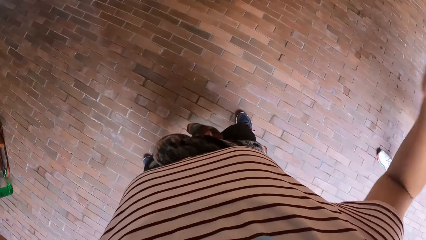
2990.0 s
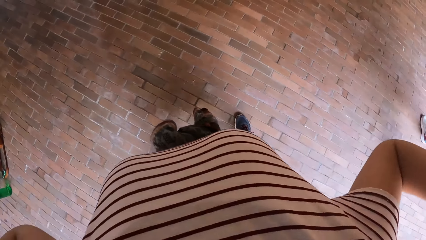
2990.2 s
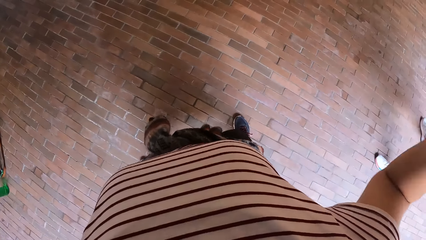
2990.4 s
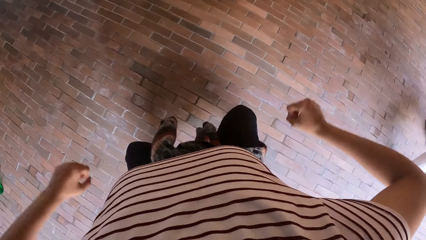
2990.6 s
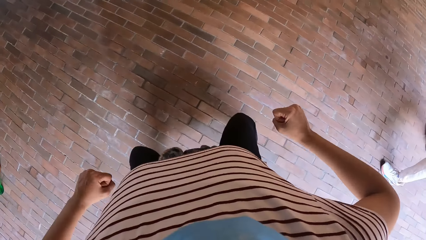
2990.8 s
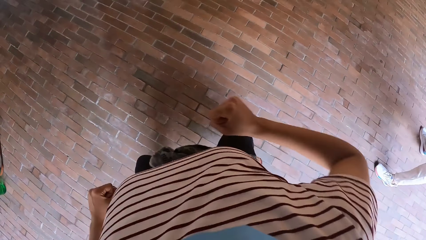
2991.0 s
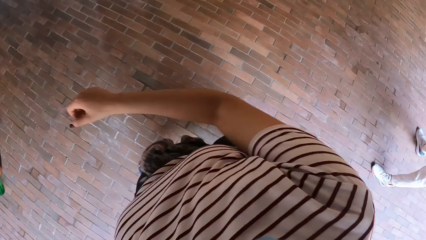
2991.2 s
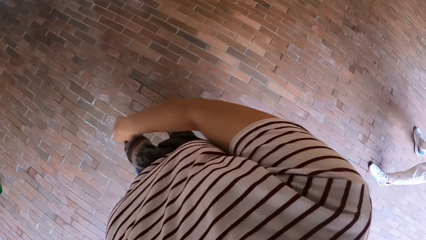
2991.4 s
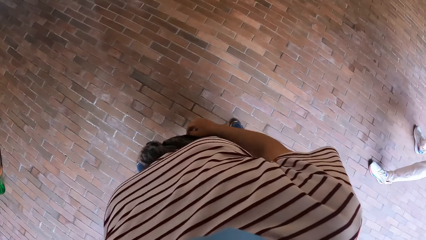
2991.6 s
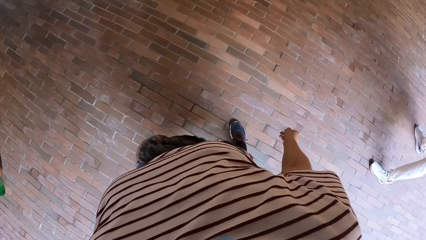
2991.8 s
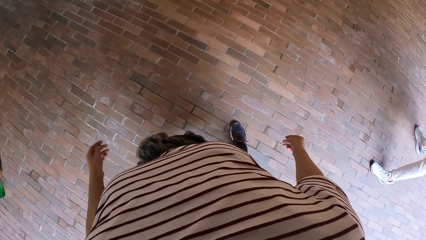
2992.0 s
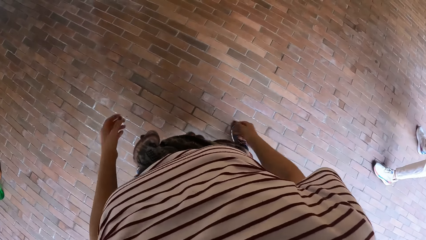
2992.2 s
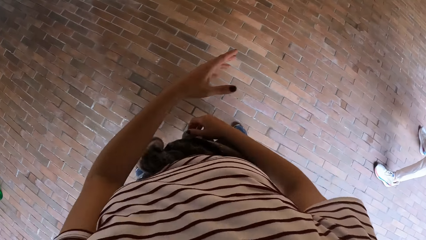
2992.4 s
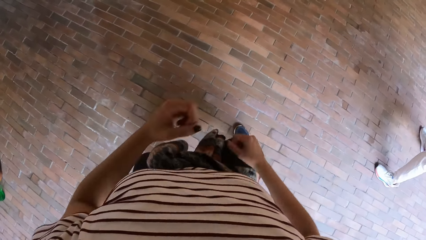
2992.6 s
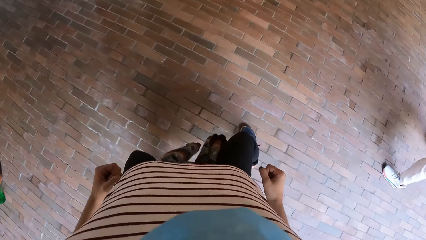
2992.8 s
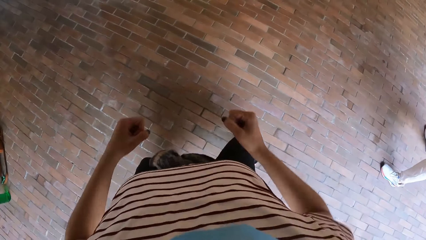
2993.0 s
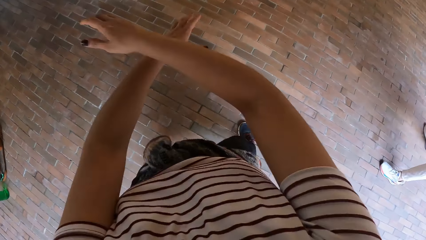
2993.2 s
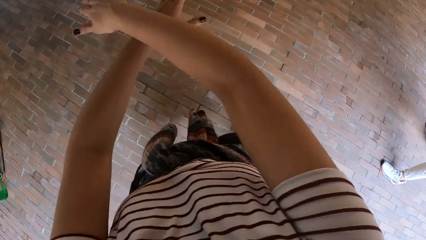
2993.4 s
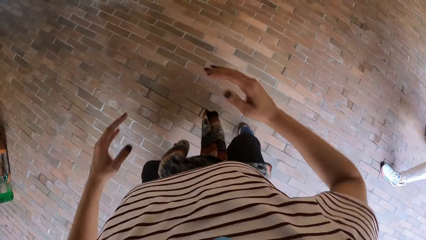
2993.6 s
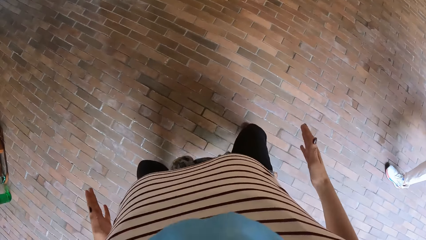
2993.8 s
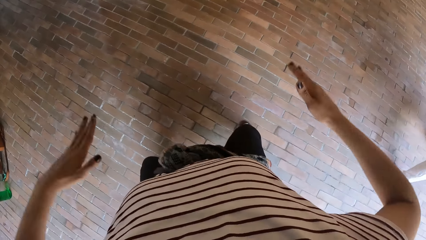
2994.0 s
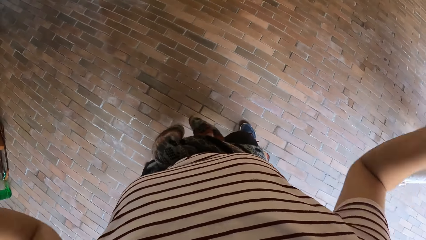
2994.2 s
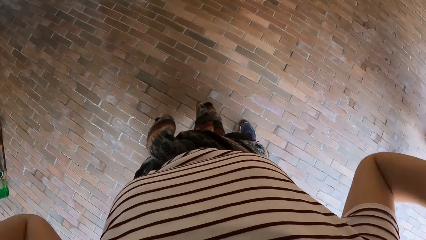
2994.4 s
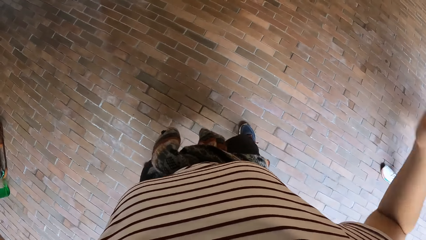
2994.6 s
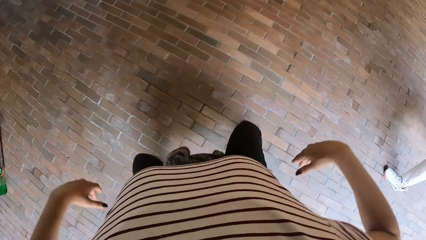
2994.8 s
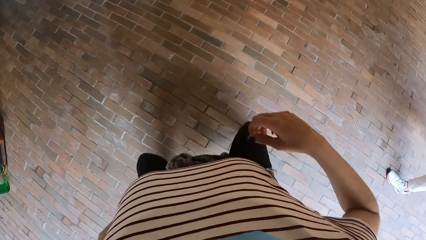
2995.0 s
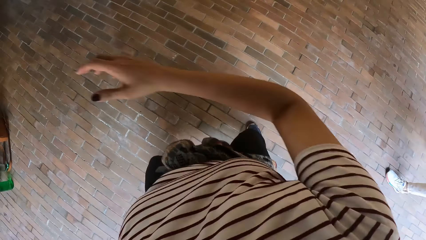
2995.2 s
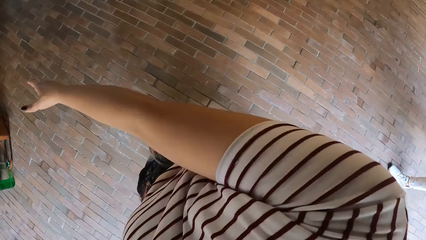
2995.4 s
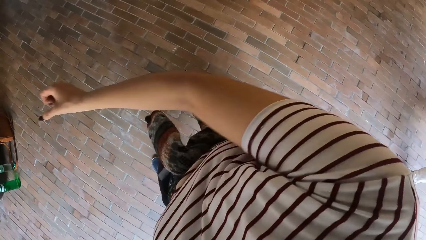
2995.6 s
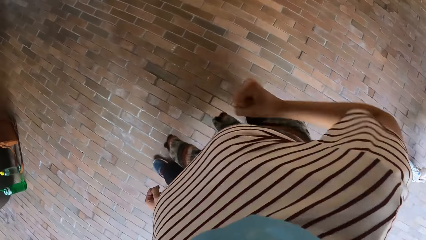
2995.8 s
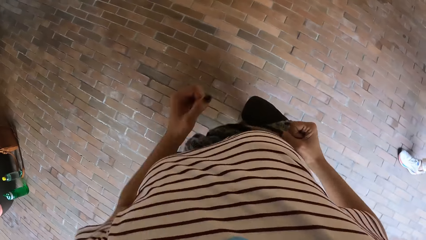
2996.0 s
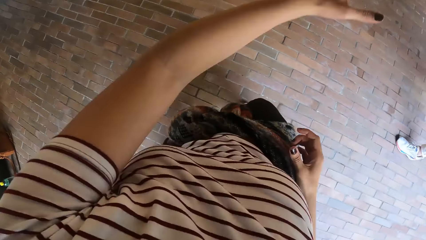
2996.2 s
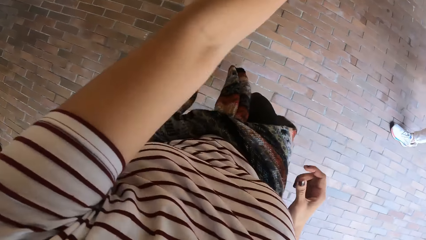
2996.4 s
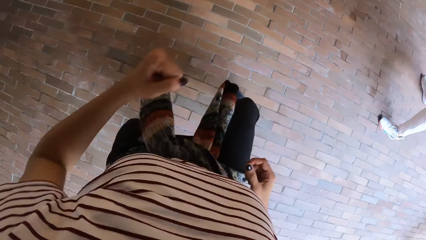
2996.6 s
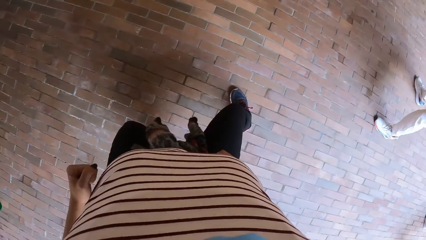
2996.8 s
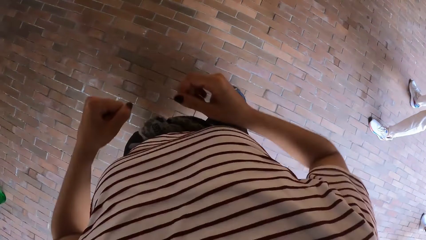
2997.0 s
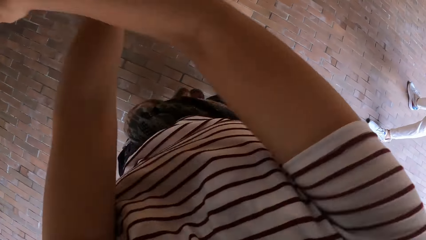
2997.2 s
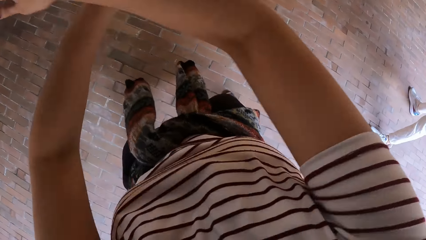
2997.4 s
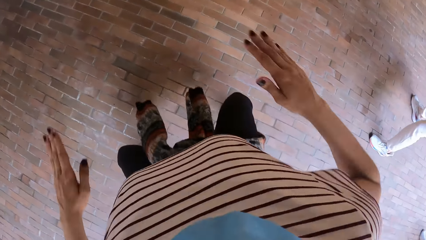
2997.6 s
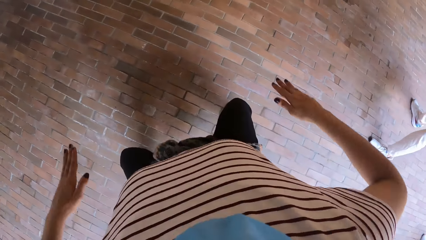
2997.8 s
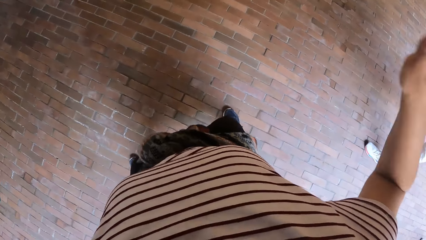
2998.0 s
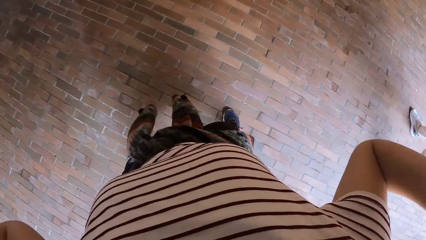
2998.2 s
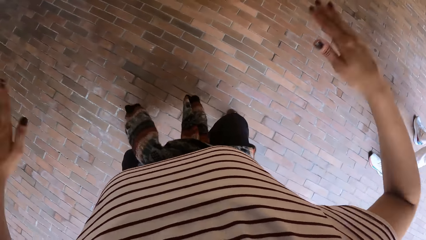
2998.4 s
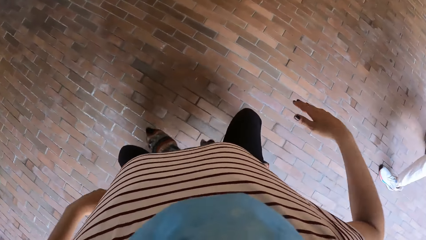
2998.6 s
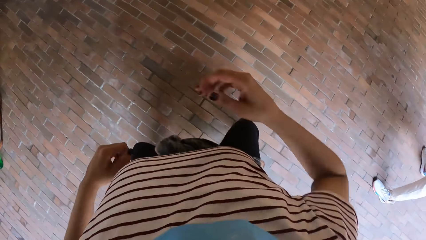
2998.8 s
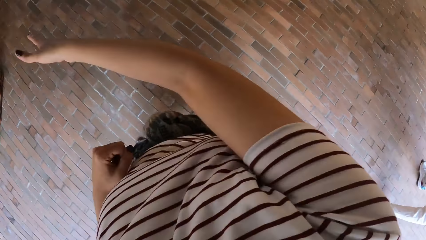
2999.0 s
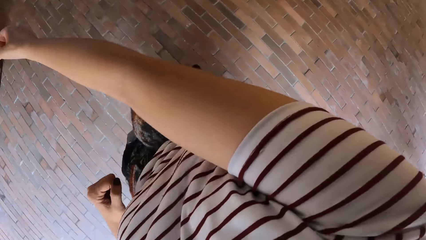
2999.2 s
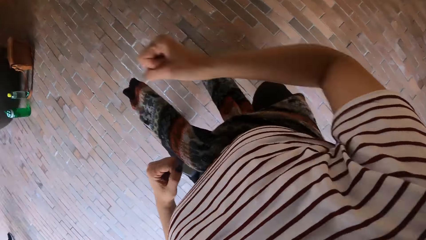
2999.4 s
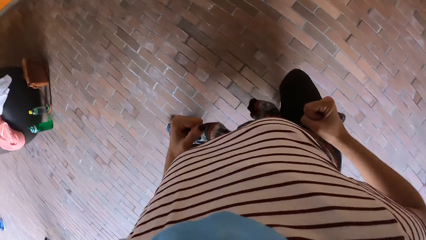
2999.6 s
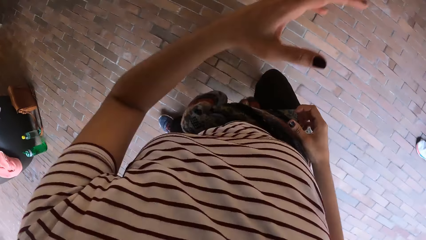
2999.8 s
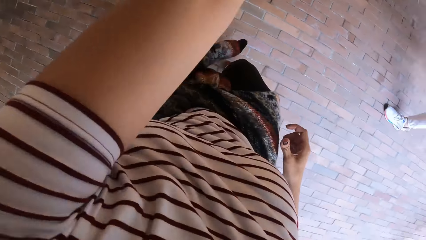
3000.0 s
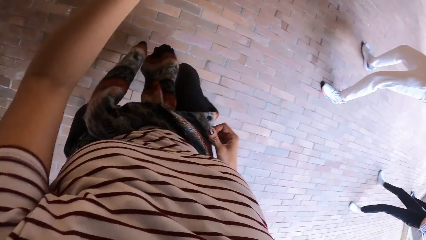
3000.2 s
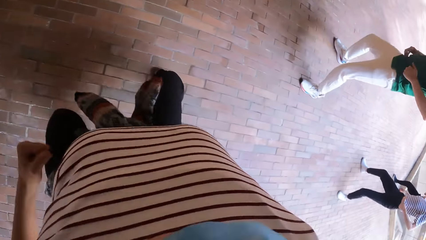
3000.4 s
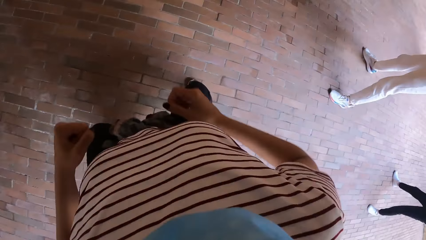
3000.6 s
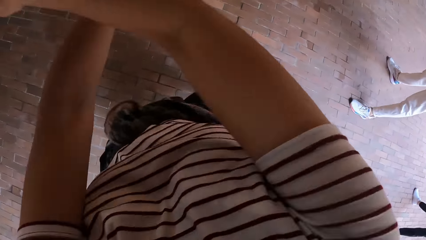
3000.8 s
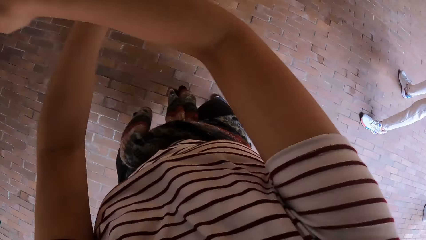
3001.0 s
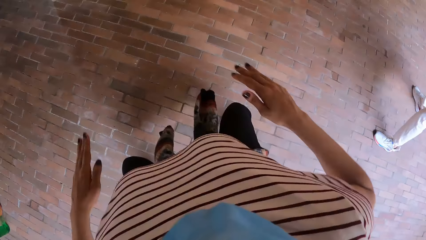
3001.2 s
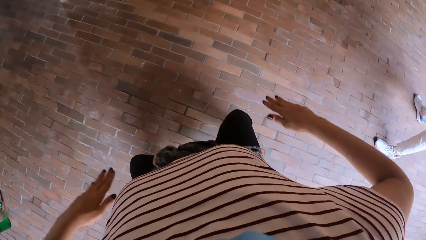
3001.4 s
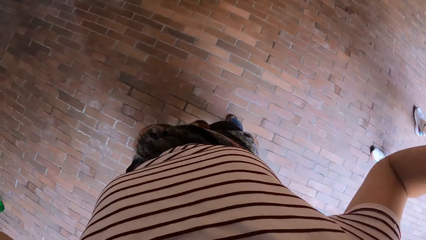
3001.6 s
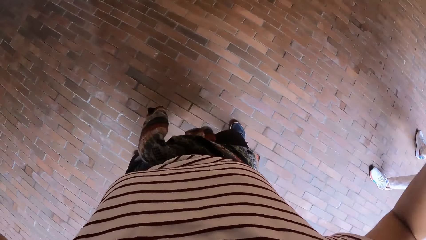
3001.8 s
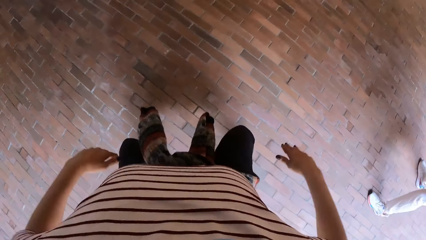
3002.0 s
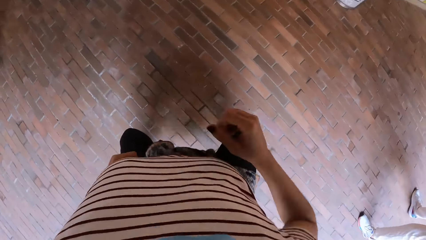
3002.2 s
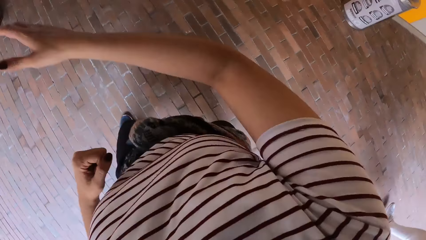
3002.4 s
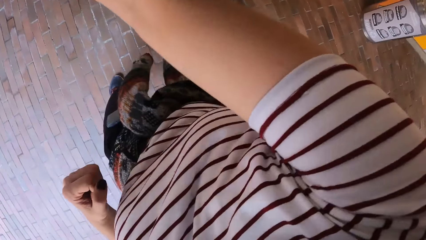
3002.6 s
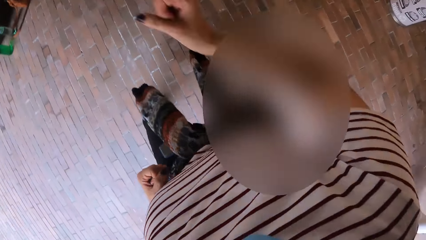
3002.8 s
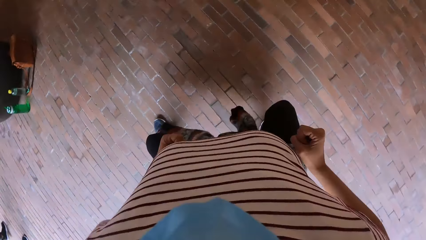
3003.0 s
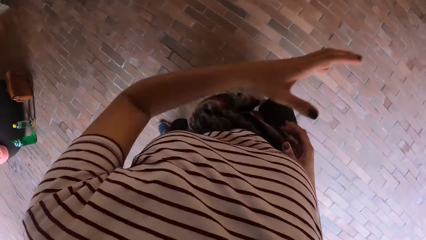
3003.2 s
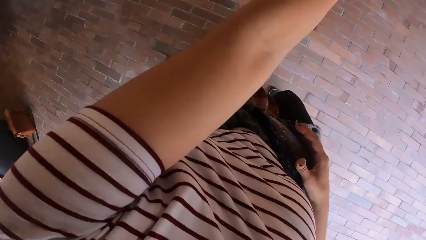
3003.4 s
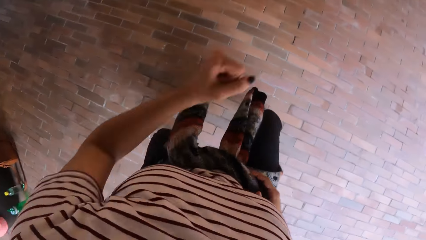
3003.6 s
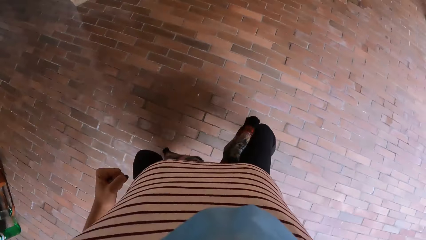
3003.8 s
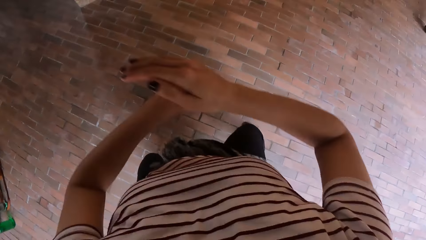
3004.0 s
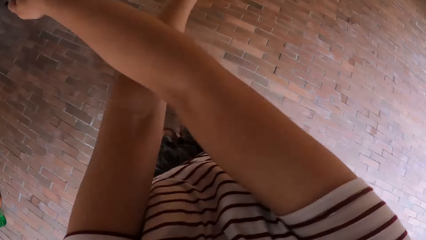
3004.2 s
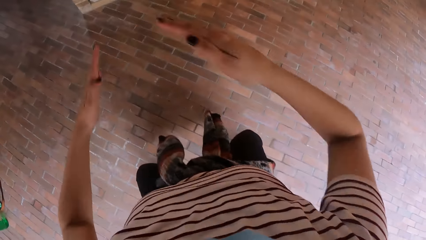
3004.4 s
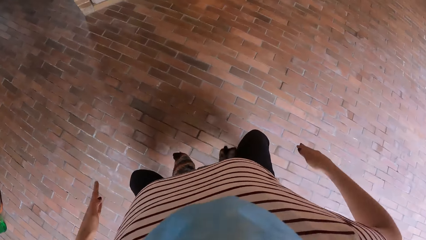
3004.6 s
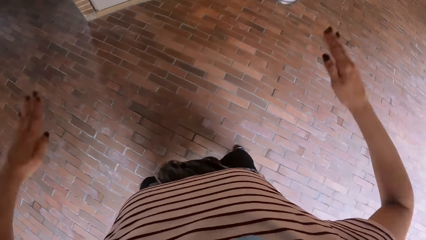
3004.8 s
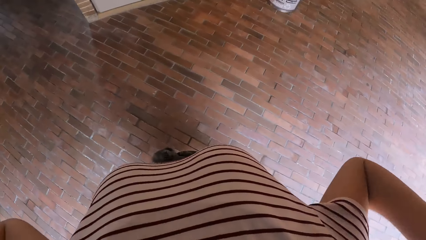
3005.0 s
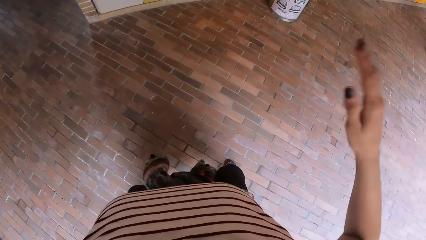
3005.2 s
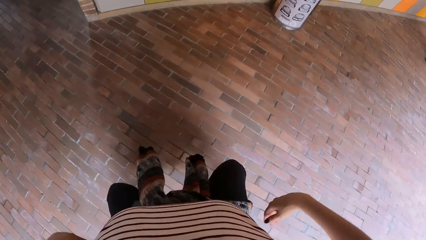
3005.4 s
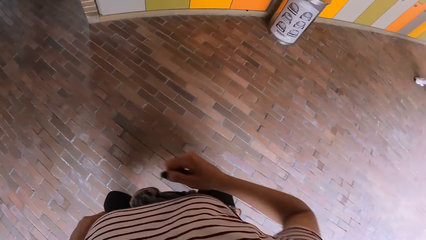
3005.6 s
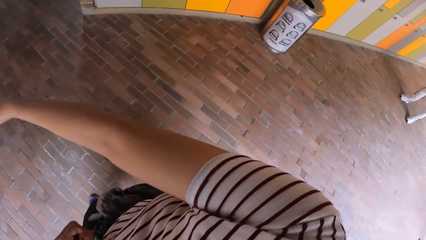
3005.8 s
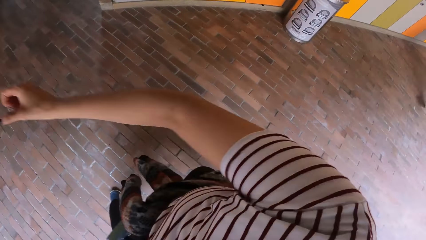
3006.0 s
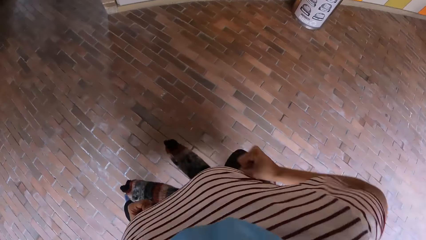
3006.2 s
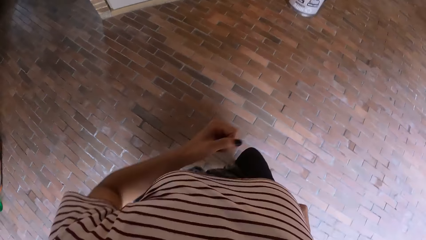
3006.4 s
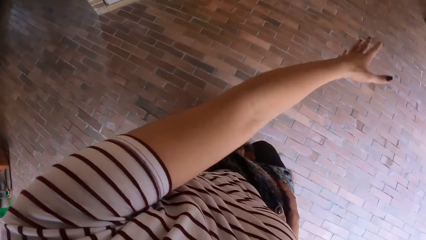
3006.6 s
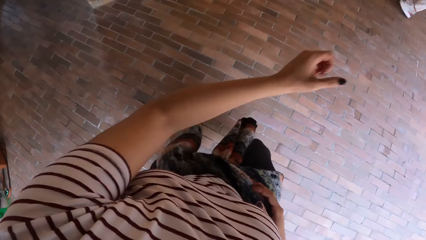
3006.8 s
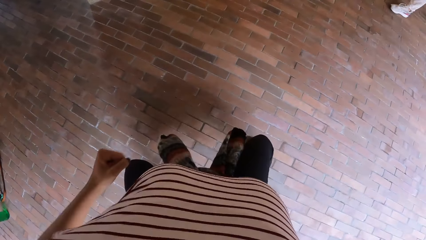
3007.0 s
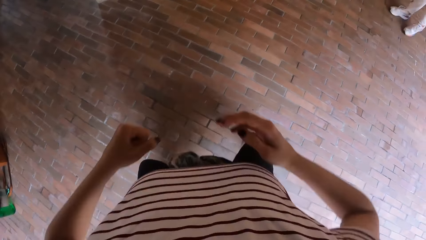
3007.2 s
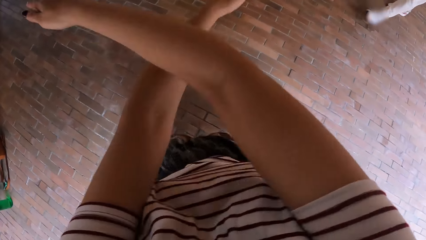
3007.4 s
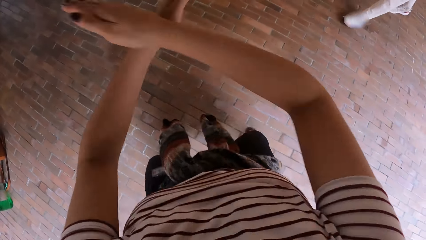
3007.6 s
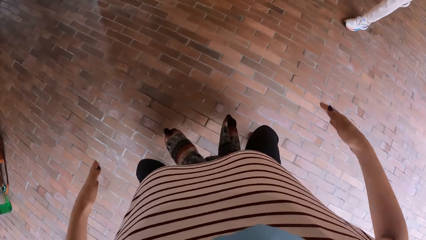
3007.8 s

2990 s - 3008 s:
A woman dances. A man dances.
